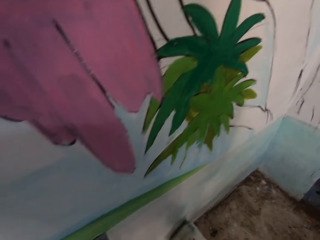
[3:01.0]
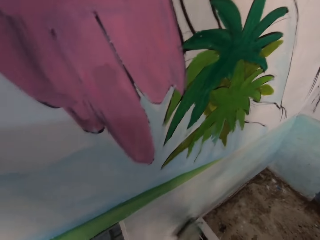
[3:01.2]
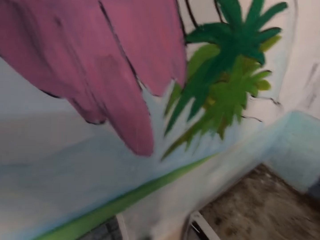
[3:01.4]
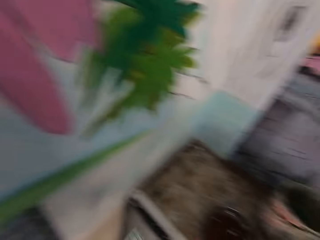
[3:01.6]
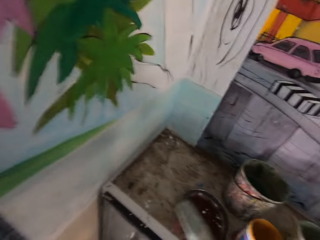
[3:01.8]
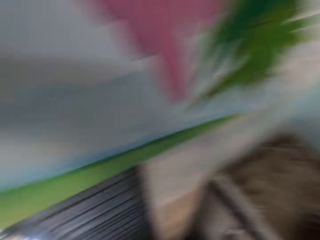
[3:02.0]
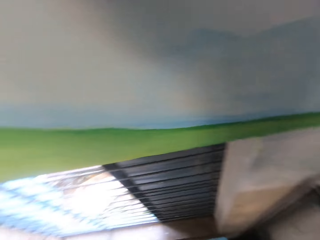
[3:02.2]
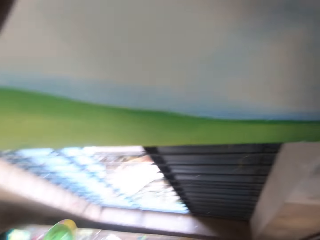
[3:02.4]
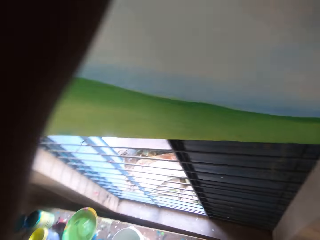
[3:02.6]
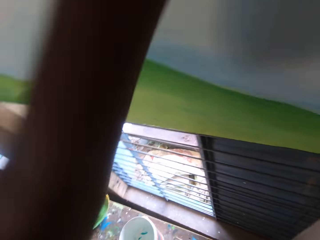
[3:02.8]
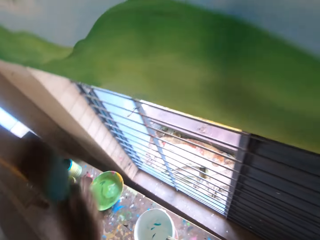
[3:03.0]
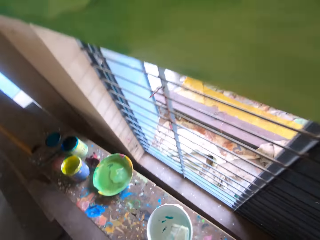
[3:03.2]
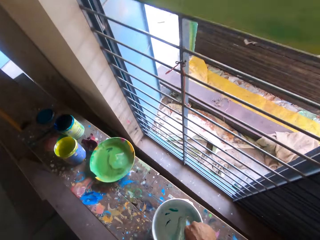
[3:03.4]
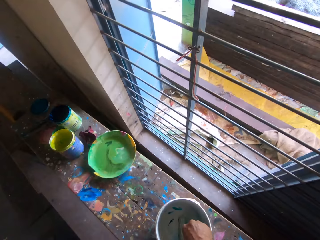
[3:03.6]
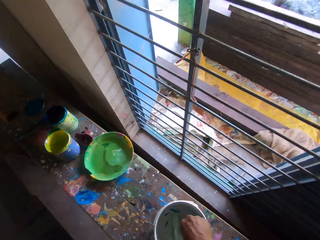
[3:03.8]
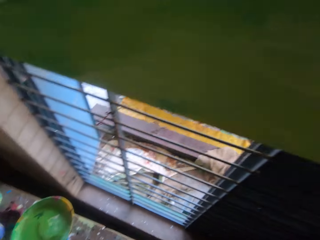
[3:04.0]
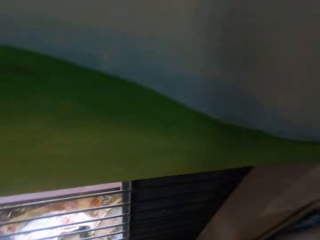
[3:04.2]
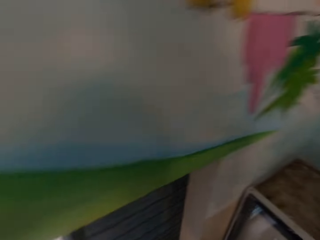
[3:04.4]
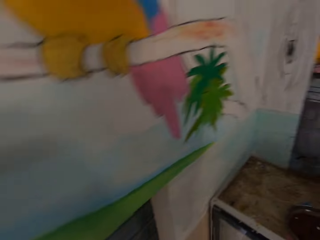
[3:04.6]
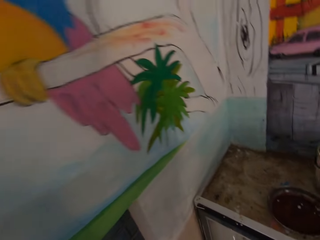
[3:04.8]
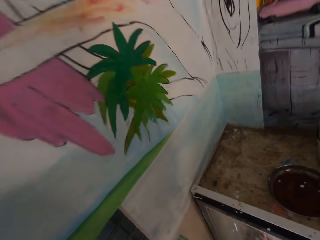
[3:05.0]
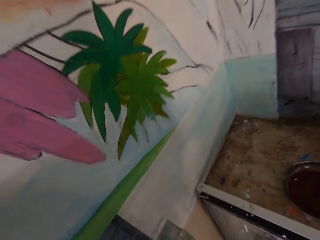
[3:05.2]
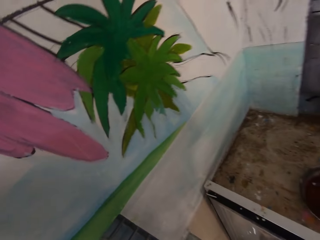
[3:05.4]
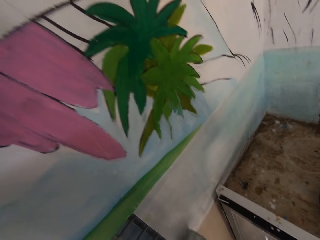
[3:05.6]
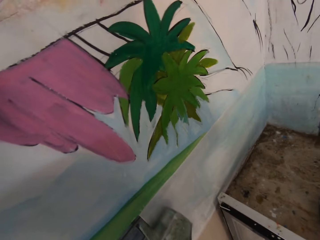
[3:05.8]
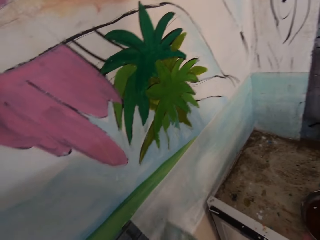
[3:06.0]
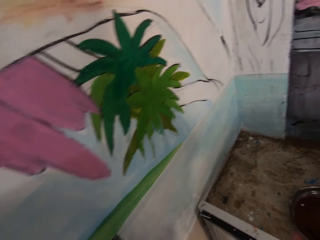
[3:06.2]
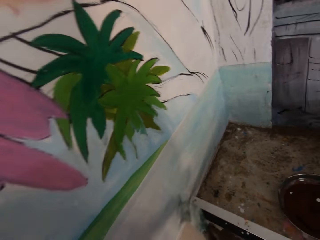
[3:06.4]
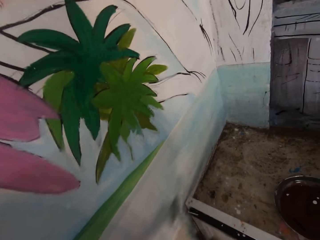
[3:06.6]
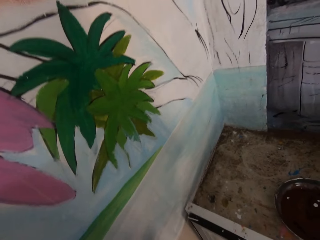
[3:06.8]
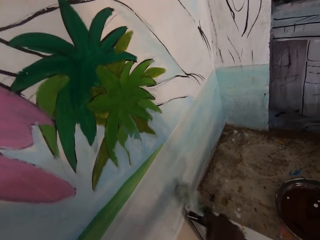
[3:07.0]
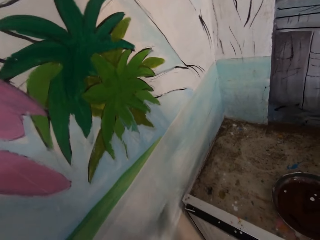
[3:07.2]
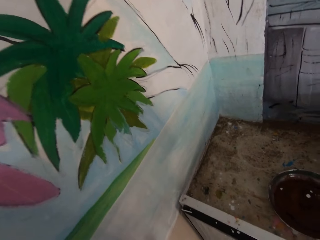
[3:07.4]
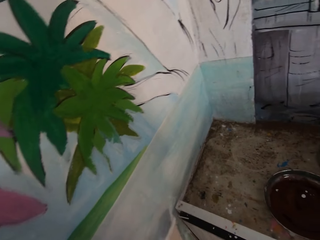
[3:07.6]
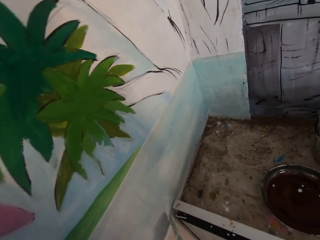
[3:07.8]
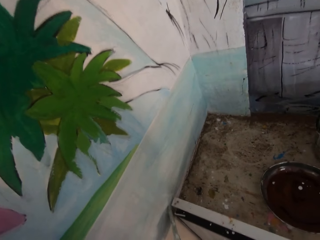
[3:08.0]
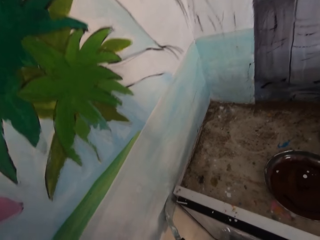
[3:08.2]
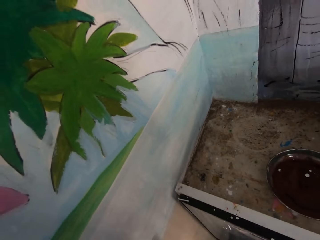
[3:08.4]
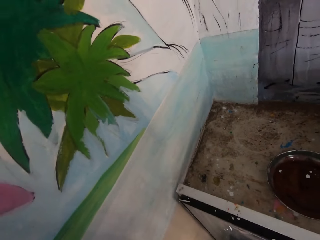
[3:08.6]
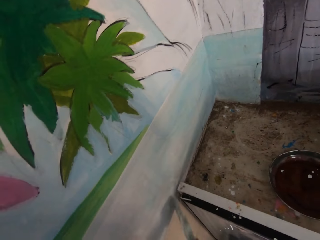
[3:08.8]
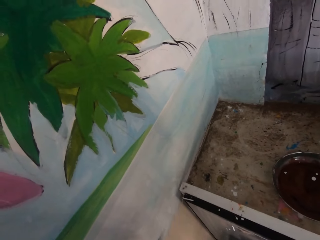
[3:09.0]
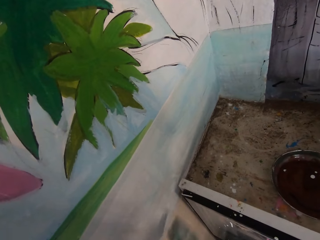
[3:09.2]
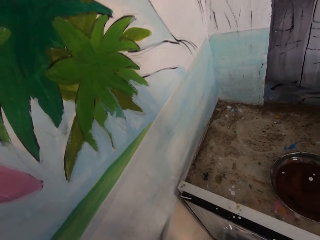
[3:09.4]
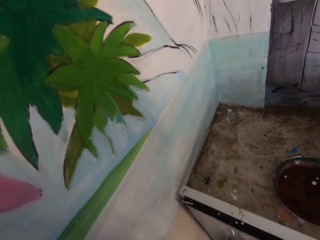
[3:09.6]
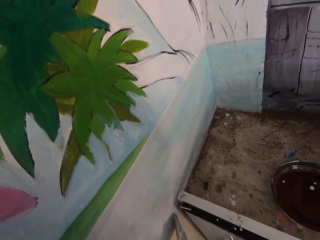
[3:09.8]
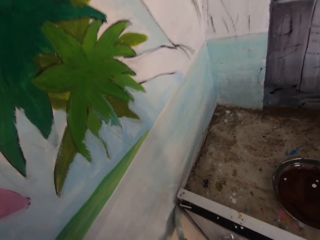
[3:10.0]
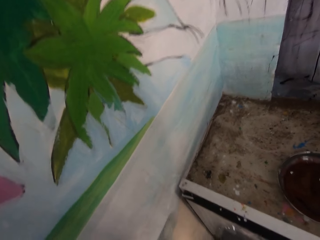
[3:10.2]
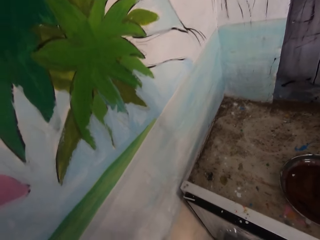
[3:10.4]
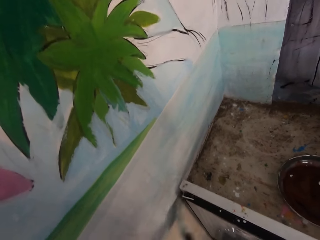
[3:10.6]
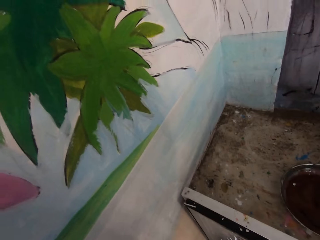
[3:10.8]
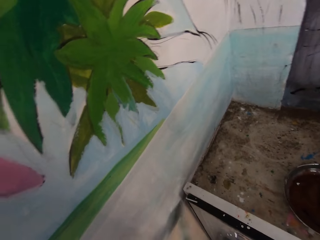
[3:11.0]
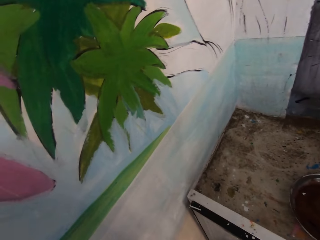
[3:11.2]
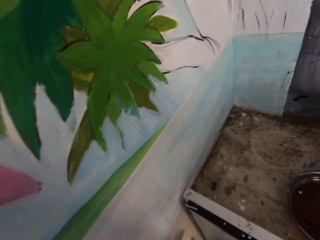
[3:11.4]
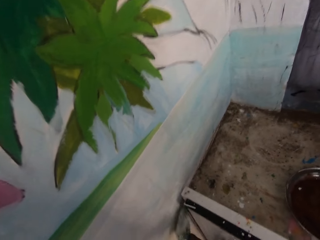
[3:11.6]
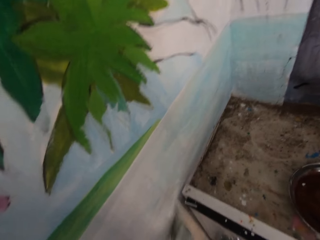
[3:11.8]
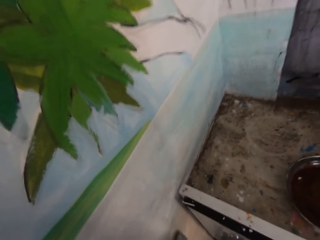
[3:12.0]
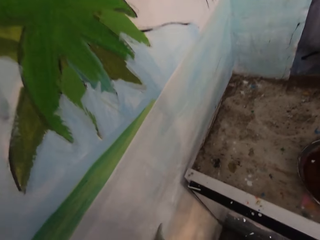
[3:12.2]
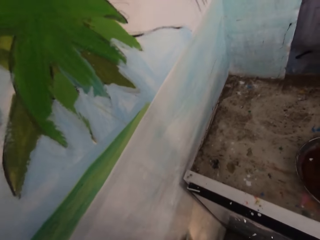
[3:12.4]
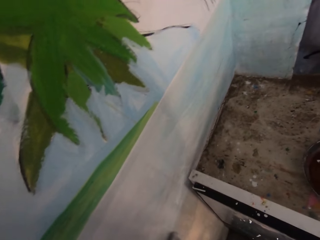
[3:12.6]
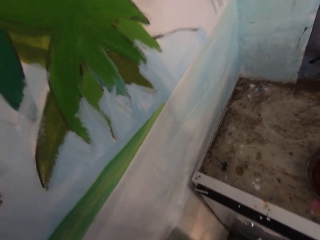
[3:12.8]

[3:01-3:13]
The camera wearer turns towards the bench. They remove the left hand from the wall. They dip a paint brush in a paint bucket on the bench. They turn towards the wall. They paint the wall with the paint brush.

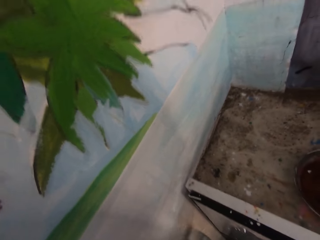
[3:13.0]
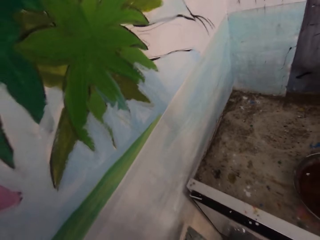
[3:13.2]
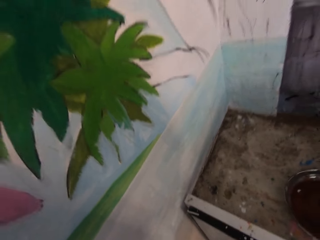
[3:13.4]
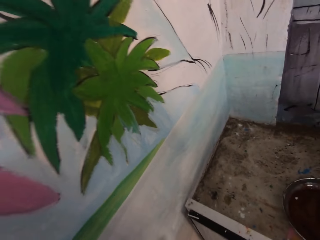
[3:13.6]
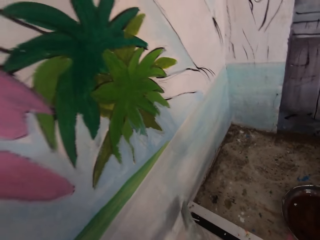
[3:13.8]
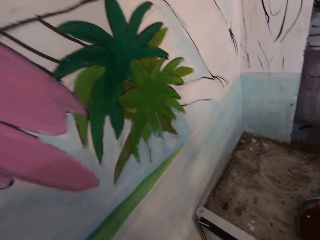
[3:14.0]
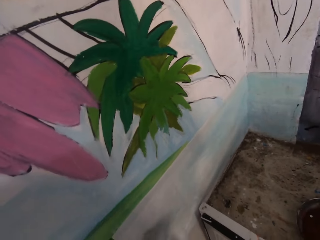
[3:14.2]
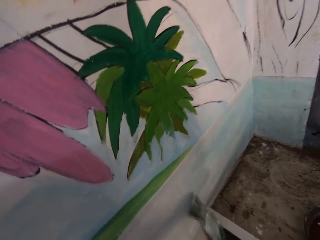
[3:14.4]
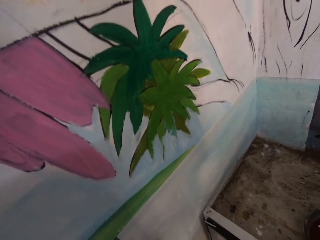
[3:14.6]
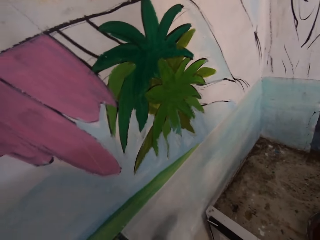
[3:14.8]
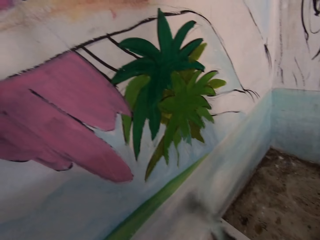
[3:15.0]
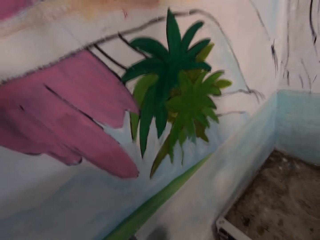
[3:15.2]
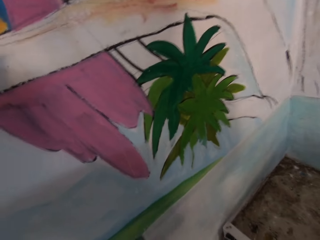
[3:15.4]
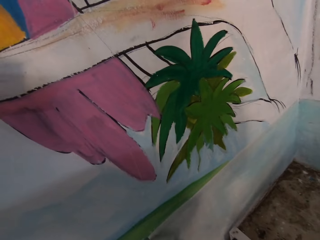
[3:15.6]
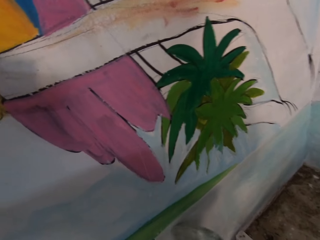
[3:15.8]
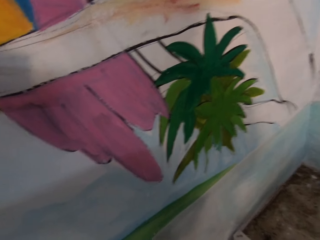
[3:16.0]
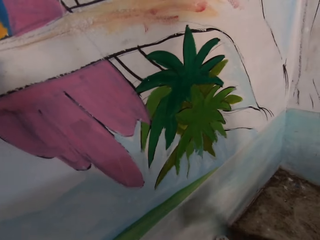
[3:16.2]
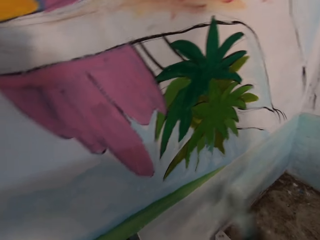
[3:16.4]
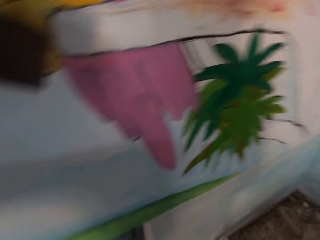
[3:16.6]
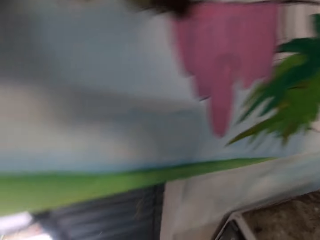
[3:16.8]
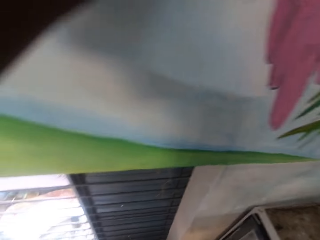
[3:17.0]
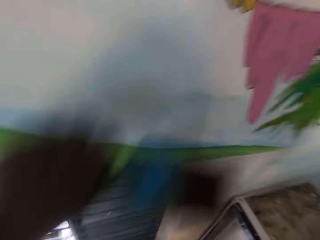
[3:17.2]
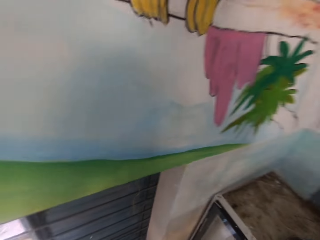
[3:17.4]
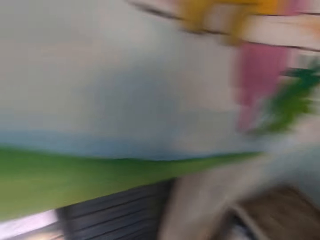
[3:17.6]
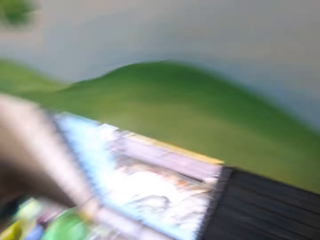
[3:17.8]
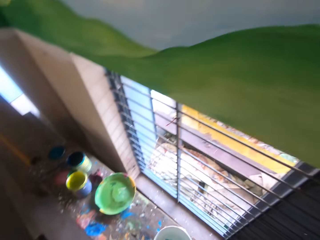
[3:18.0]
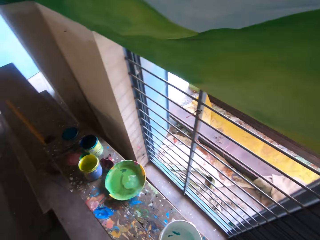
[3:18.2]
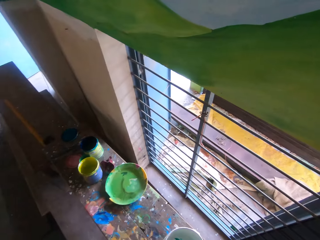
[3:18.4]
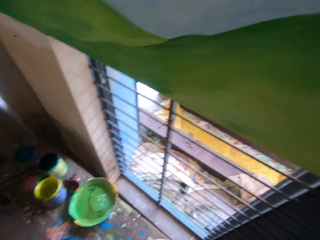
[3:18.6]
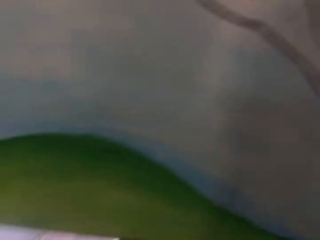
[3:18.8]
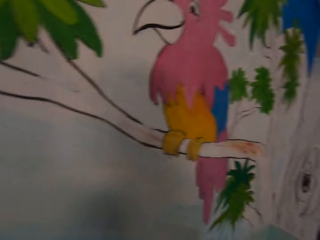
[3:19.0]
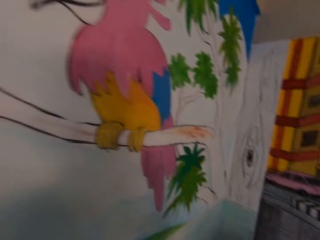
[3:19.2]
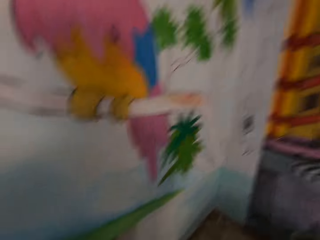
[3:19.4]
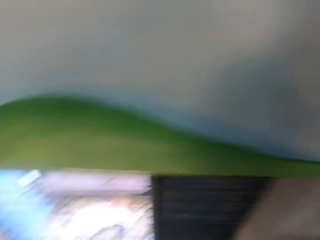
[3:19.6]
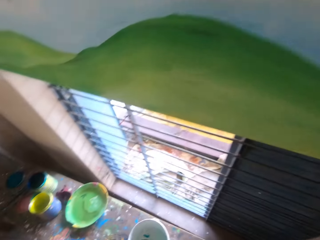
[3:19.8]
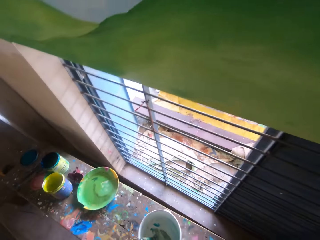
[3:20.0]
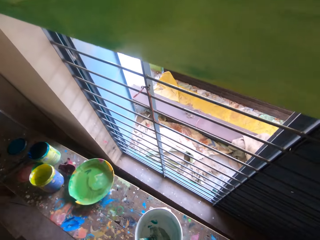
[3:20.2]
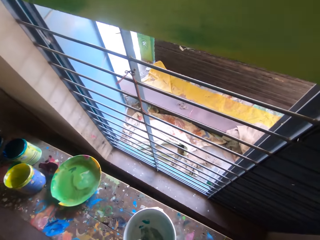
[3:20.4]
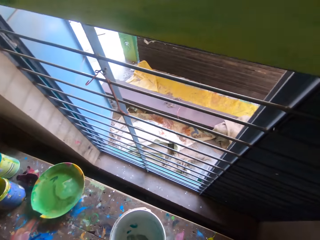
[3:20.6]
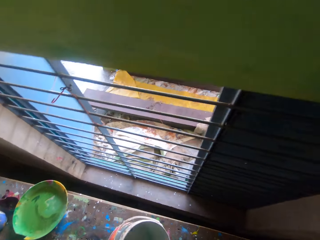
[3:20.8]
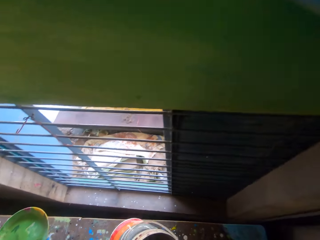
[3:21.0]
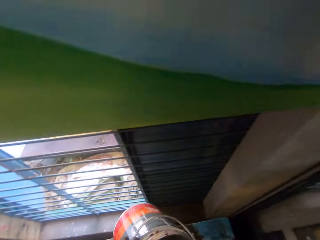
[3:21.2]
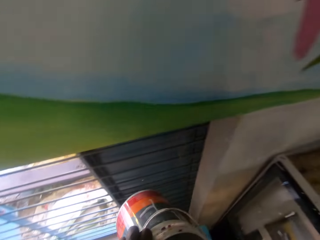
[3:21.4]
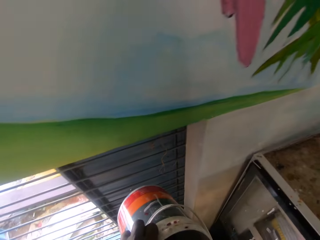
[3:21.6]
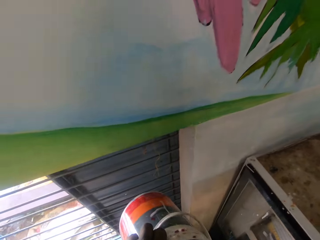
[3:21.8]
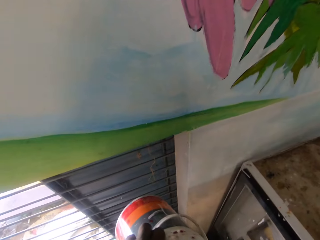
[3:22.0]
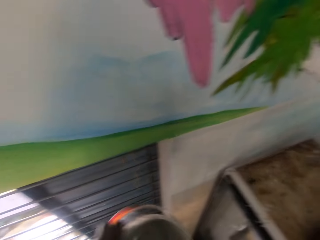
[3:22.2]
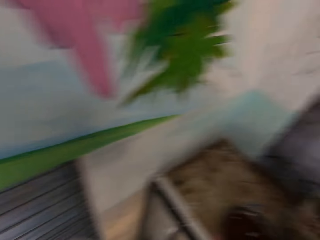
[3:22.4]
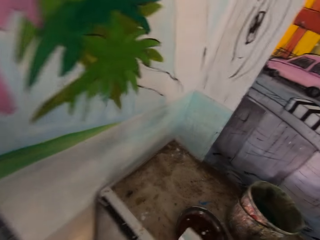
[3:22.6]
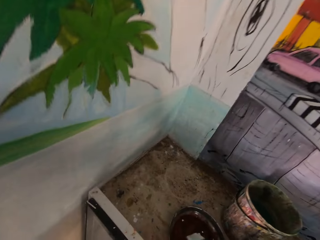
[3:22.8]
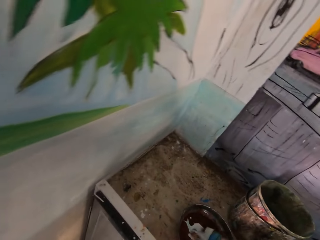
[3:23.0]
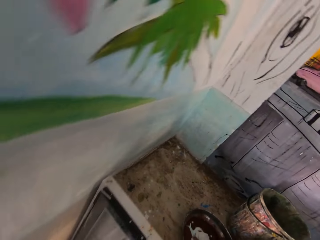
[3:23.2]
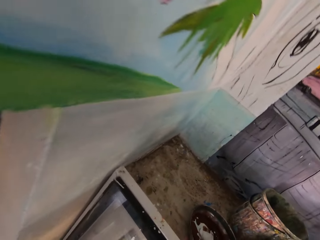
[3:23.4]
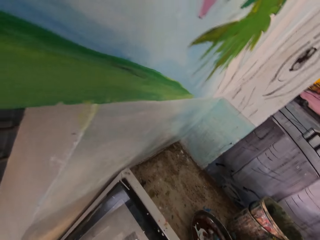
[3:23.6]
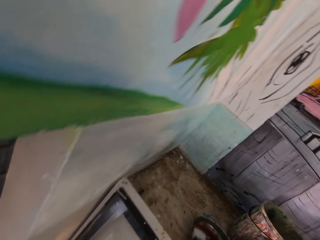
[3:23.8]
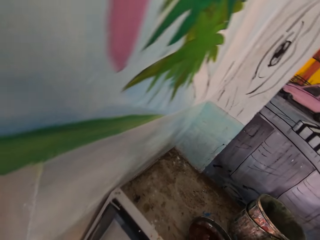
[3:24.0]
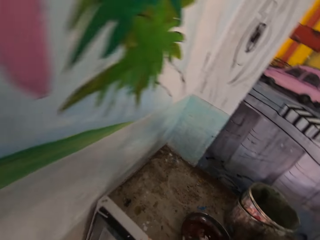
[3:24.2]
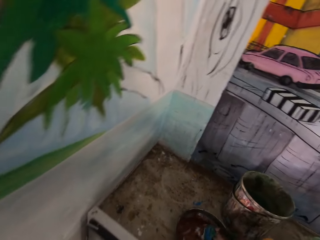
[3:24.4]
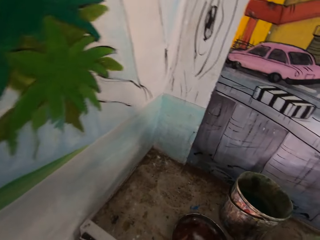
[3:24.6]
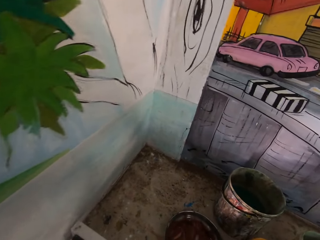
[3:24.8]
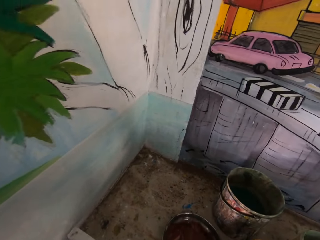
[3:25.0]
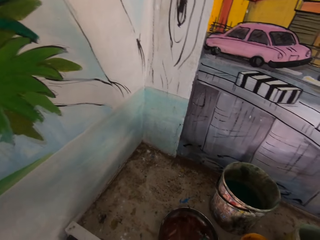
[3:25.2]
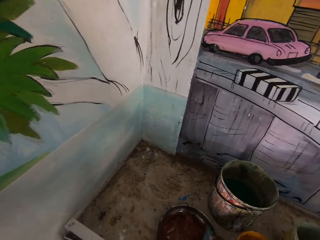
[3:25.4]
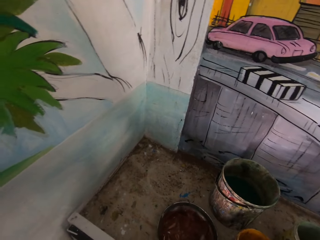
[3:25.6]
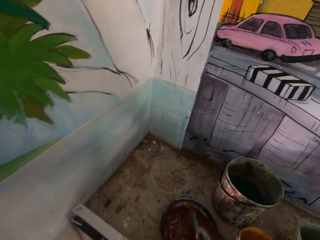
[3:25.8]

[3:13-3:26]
The camera wearer removes the left hand from the wall. They turn towards the bench. They lift a paint bucket or paint can from the bench. They dip a brush inside the paint can. They sweep the brush in a metal tray. They mix paint in a can on the table.
